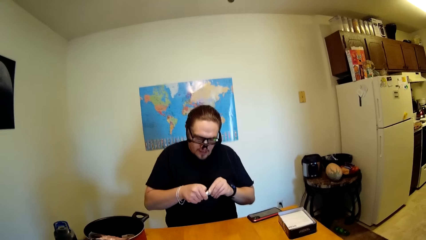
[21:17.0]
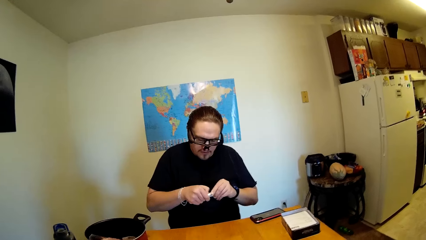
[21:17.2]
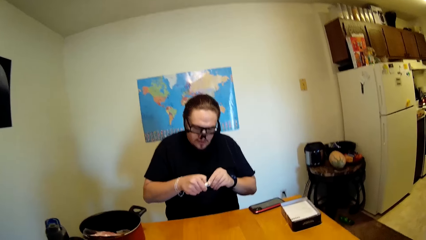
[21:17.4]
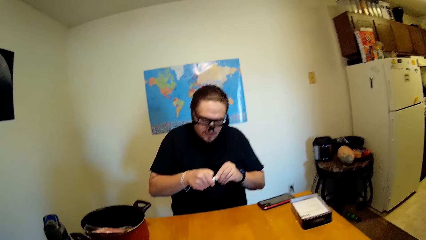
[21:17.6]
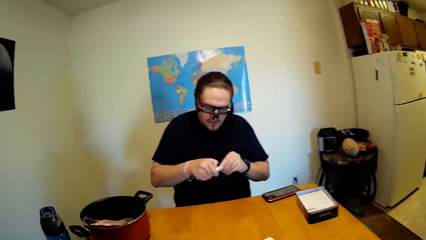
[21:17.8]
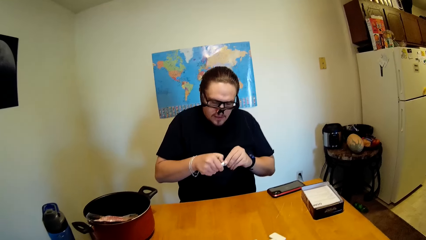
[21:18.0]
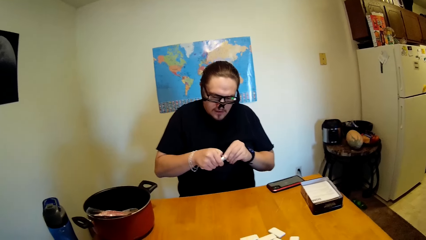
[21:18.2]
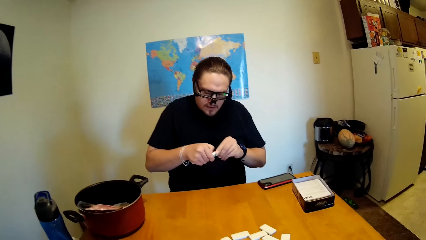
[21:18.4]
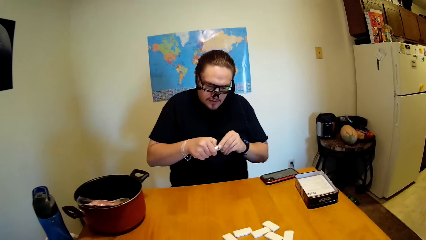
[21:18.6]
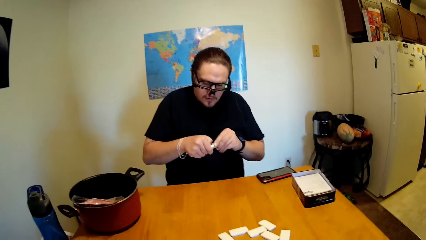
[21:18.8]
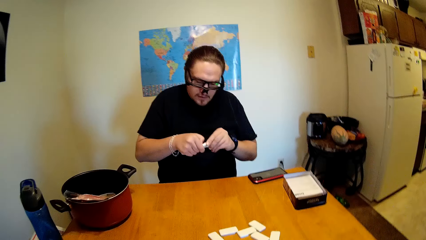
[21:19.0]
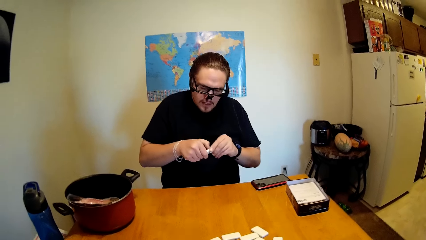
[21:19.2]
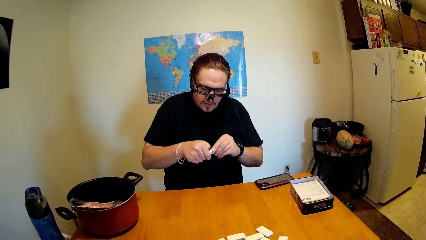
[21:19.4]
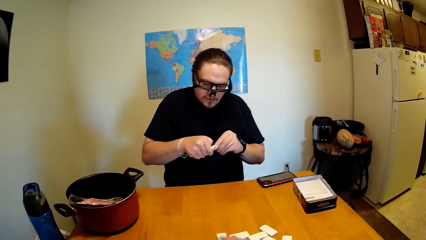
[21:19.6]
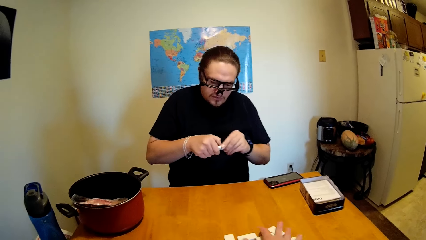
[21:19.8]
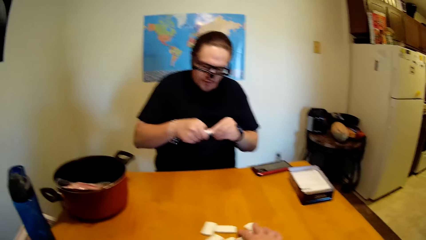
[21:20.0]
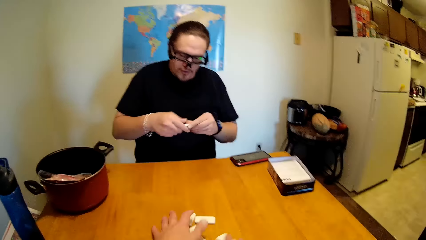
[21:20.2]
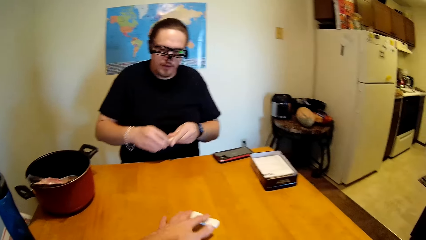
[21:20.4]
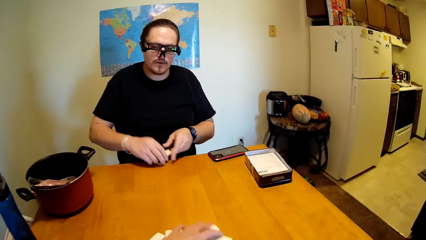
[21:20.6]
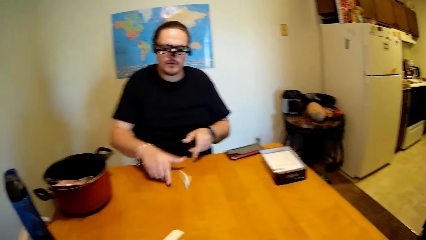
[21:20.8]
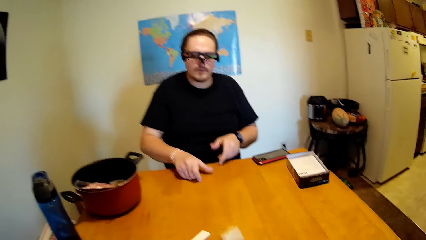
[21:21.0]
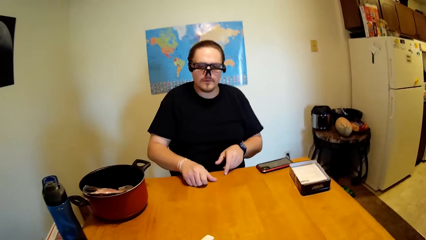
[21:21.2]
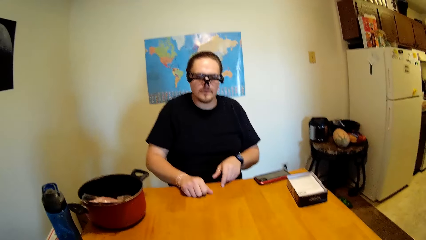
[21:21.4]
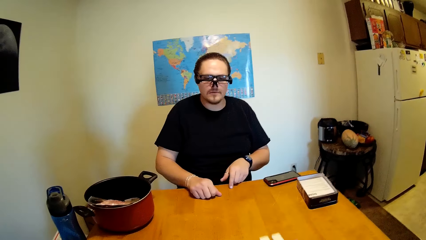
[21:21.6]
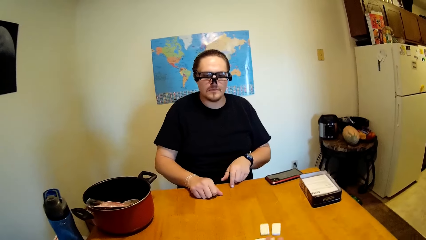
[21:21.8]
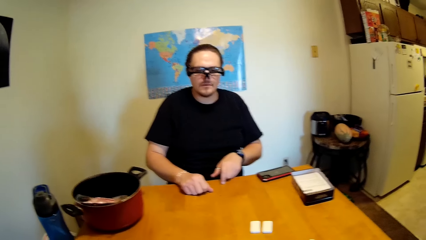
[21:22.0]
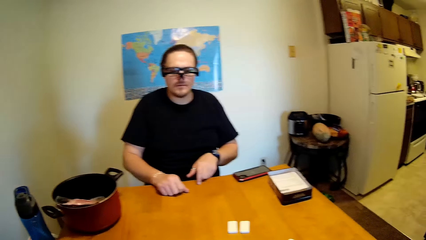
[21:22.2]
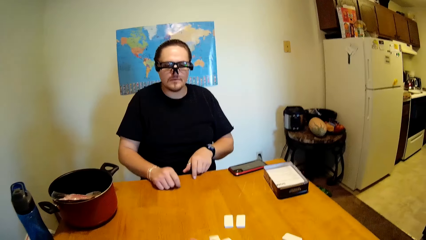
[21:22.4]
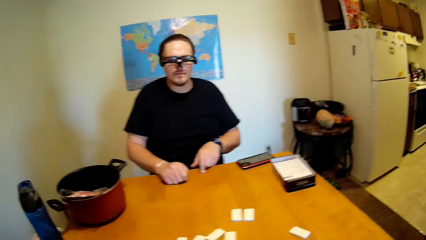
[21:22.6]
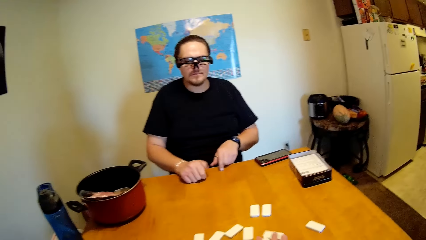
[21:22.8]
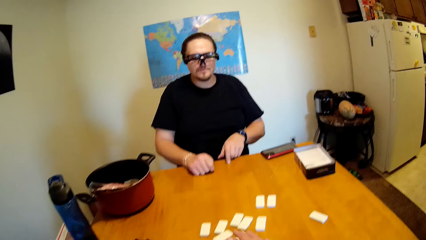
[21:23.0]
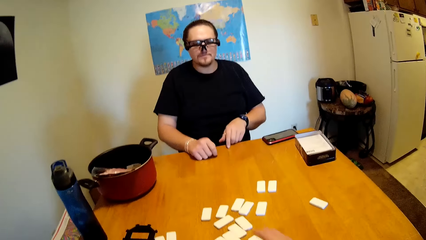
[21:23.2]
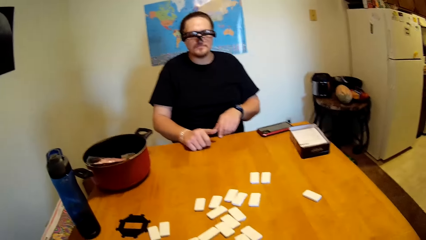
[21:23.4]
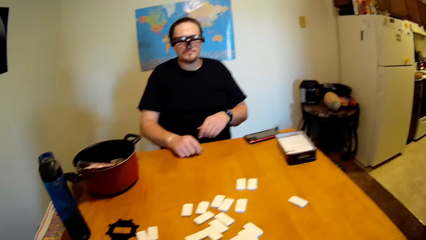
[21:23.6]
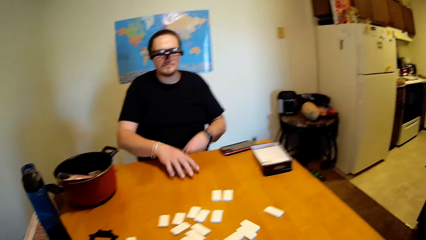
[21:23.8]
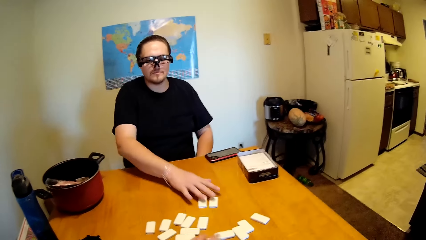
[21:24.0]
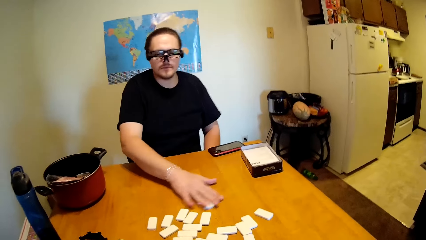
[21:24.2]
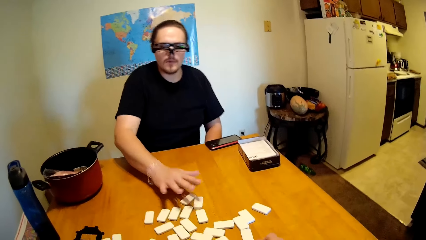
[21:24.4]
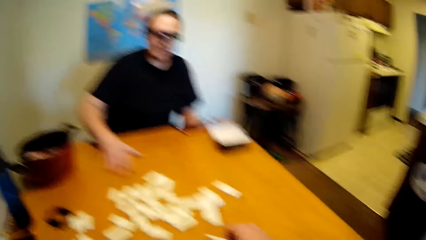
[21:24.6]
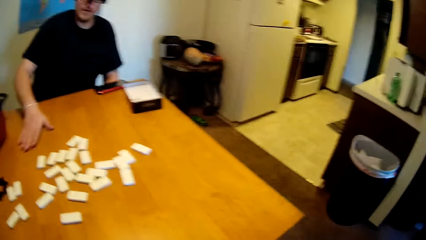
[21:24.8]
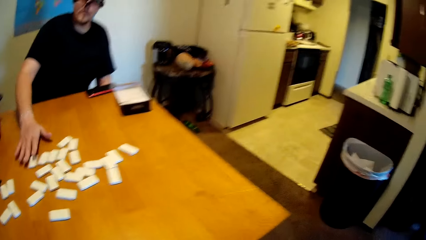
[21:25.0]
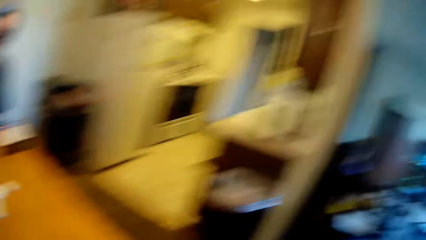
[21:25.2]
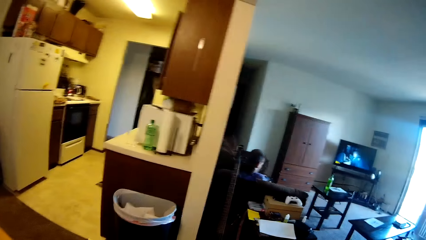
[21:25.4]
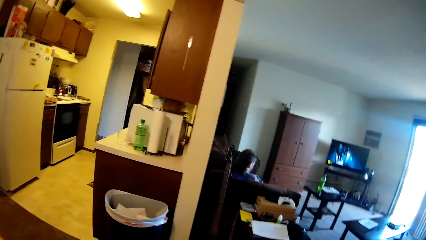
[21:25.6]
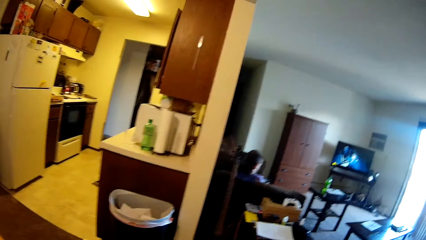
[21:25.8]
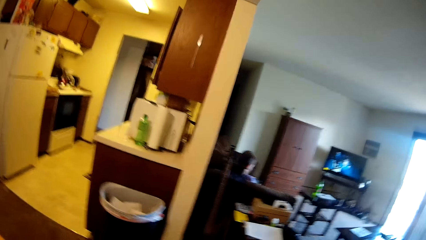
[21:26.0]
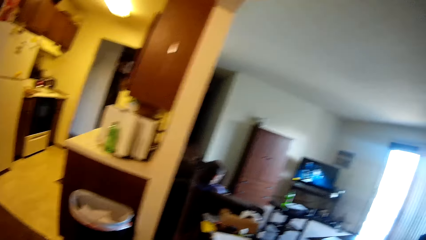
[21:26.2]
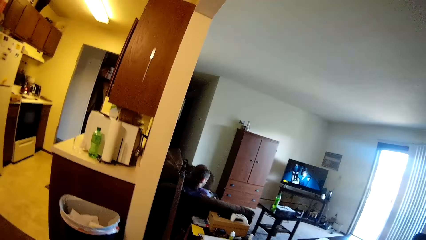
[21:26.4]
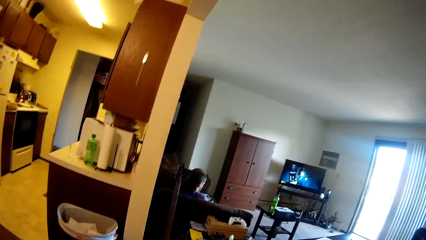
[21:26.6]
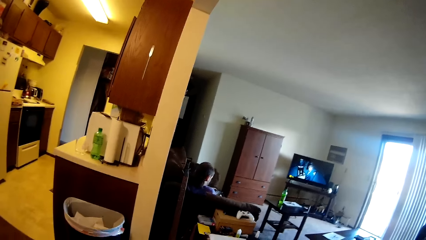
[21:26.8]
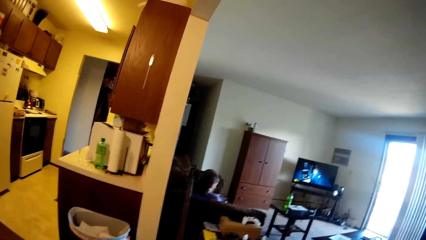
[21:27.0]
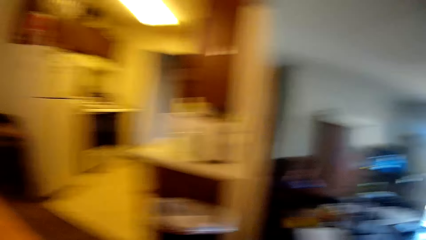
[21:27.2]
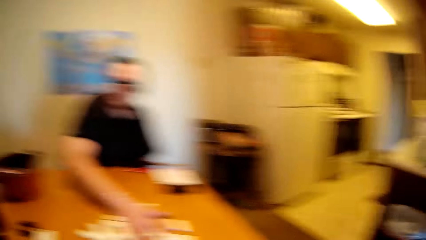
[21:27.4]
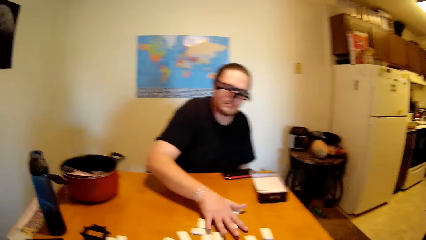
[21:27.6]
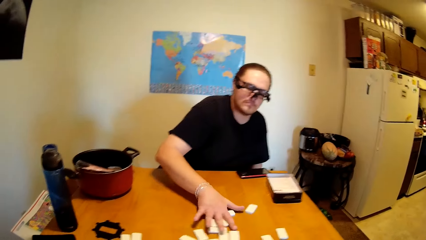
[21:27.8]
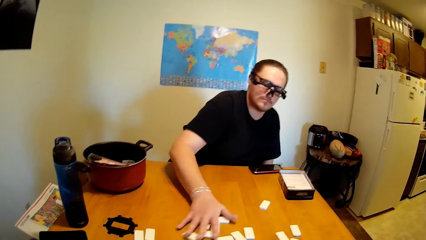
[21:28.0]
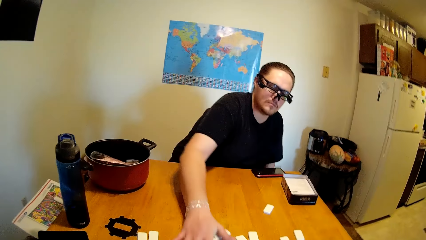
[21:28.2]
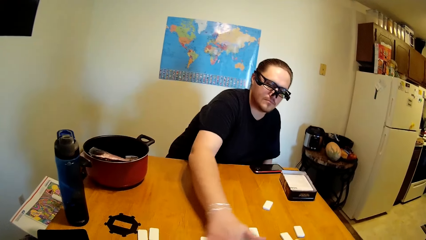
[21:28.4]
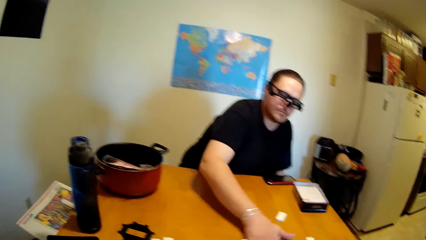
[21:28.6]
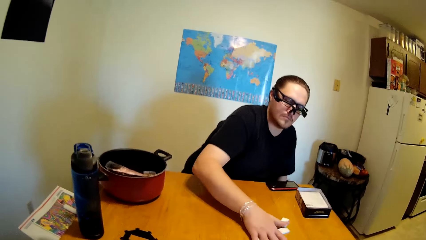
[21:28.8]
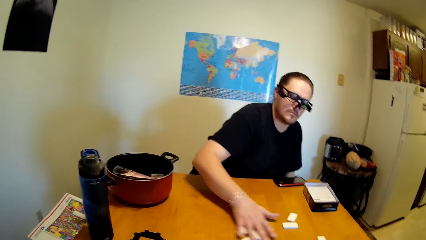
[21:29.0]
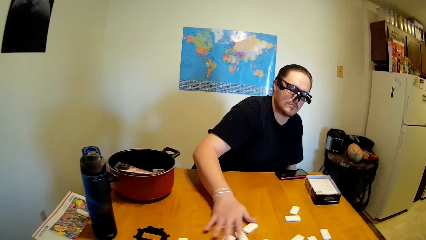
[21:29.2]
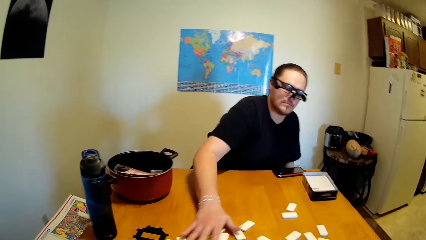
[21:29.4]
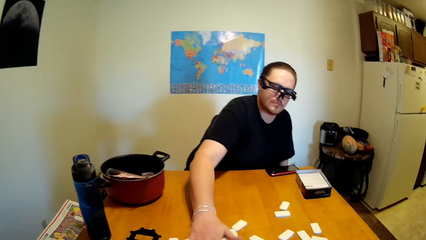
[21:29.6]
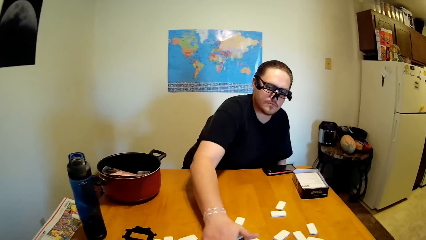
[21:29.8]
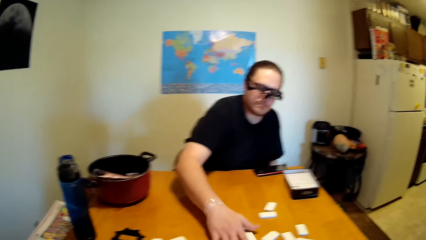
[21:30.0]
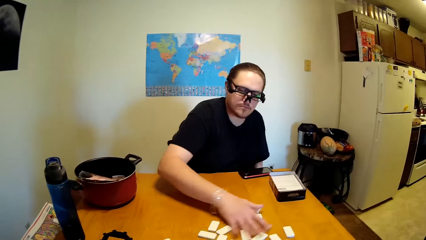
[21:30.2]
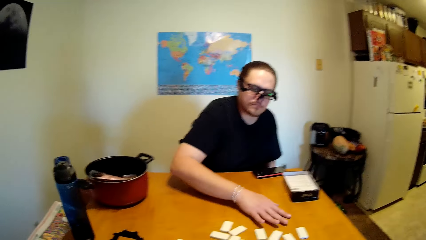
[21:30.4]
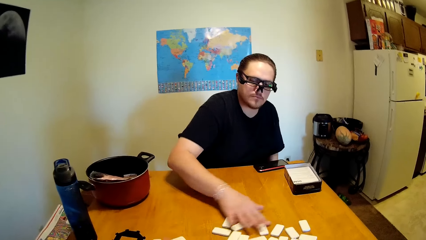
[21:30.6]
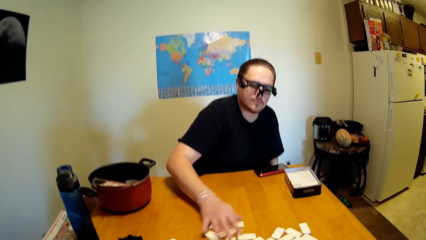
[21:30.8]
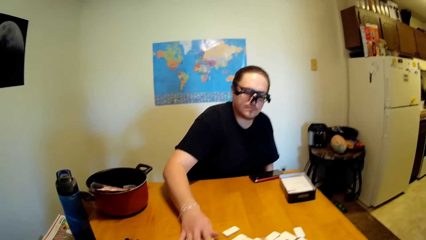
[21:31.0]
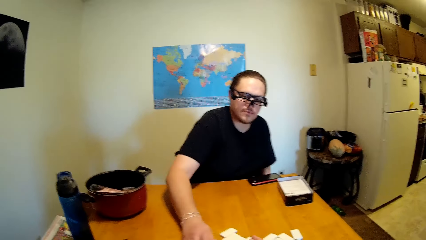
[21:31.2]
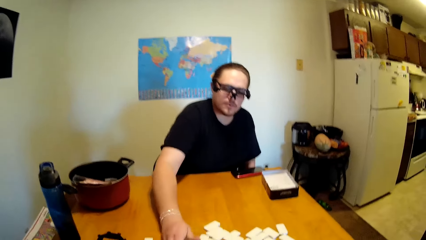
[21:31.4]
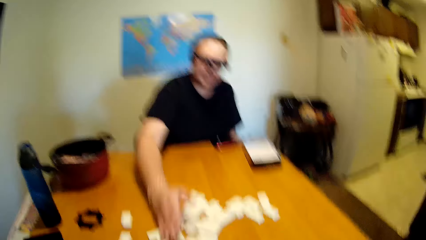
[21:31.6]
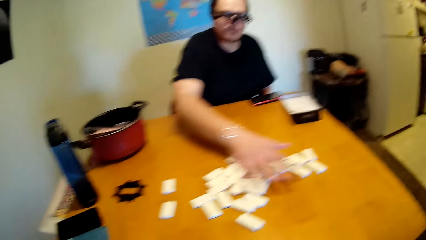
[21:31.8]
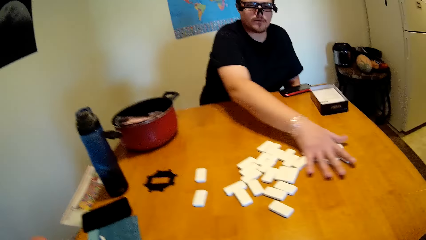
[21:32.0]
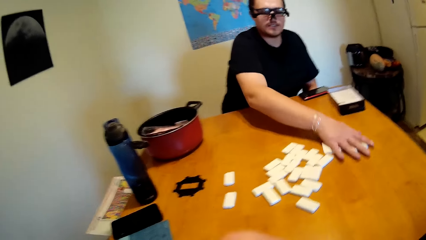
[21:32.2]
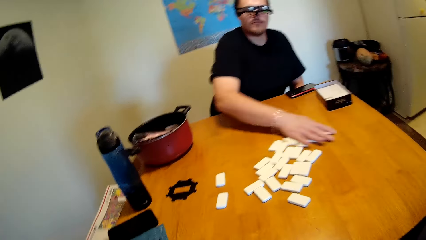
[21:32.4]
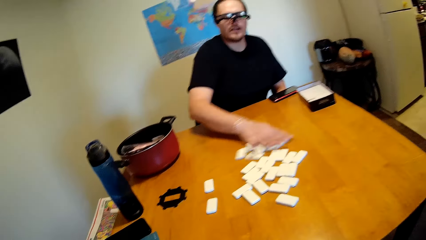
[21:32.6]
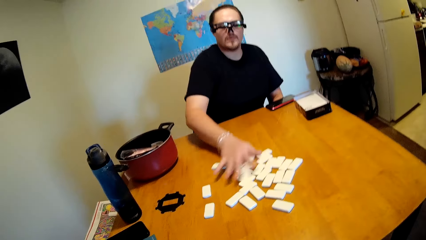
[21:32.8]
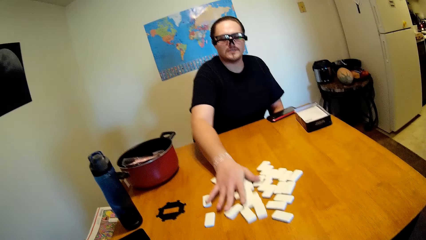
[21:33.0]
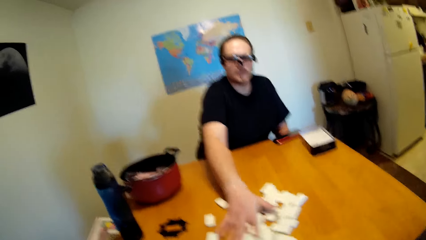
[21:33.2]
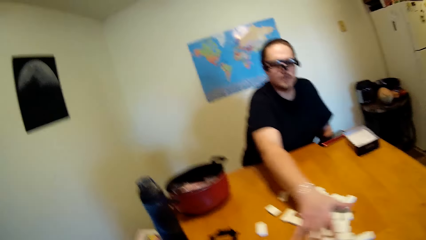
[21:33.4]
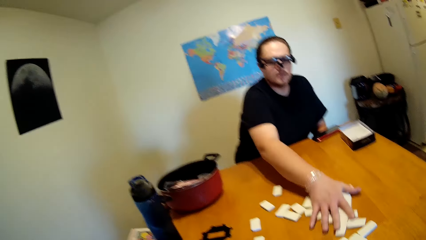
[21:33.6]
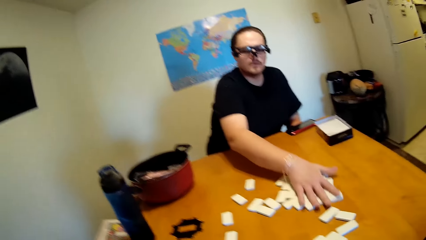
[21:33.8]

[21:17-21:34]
The camera wearer moves dice on the table. A man throws the dice on the table. The man moves the tile on the table. The camera wearer and the man move the tiles on the table. The man moves the dice. The camera wearer looks around the house. The man moves the tiles on the table.
